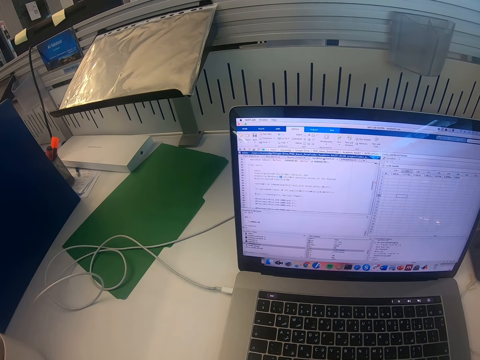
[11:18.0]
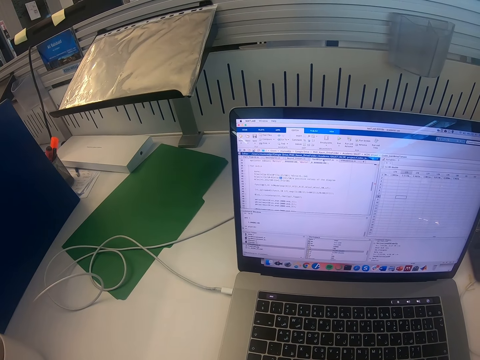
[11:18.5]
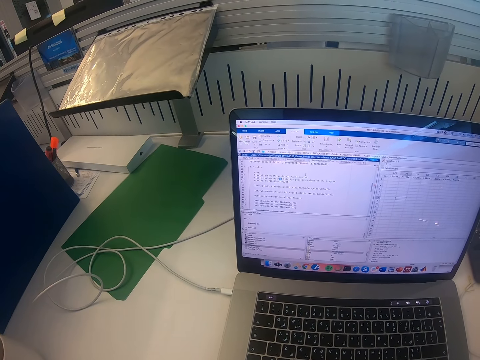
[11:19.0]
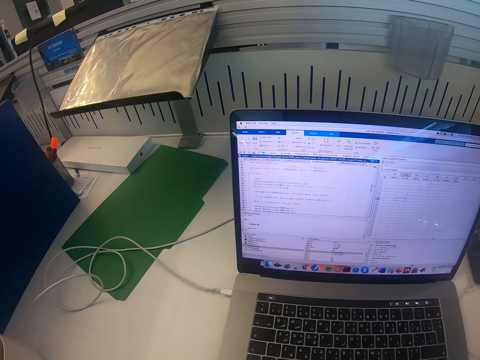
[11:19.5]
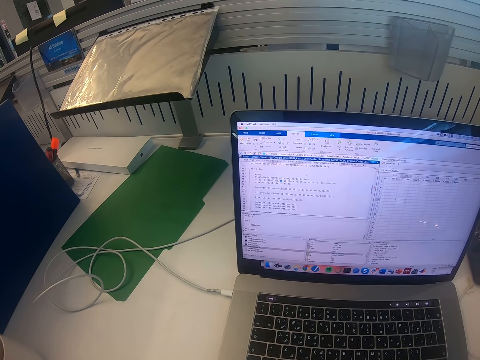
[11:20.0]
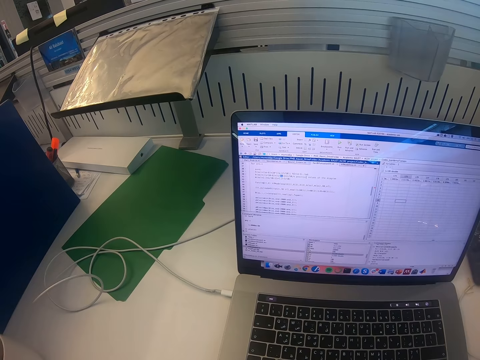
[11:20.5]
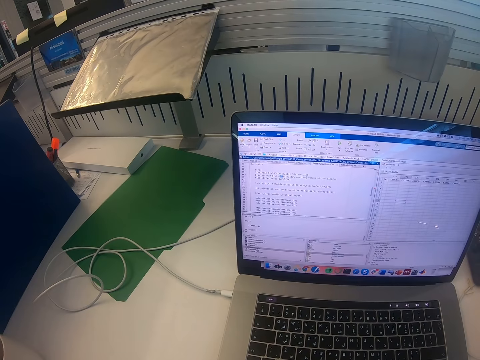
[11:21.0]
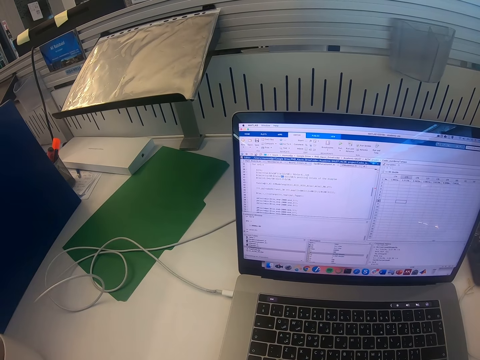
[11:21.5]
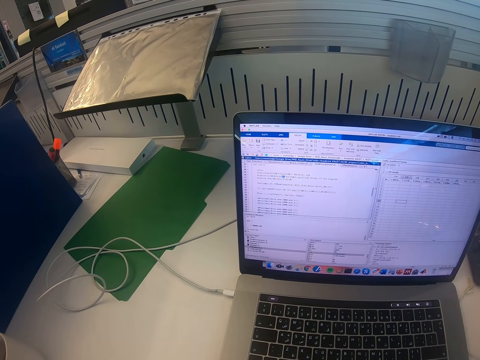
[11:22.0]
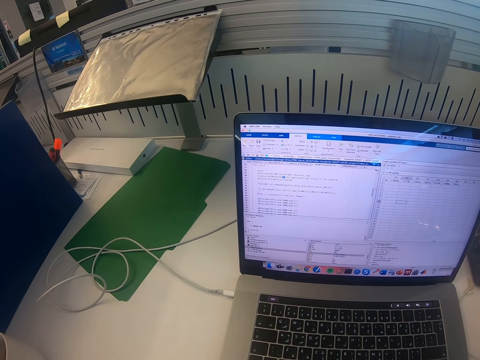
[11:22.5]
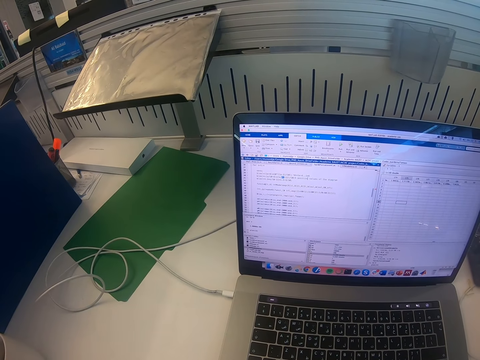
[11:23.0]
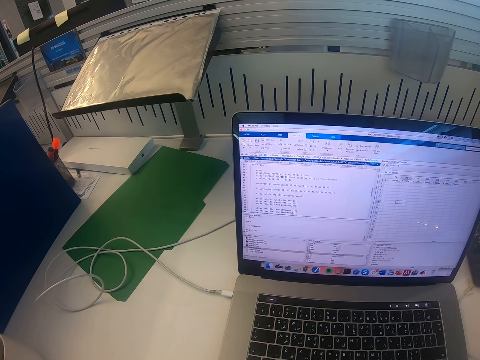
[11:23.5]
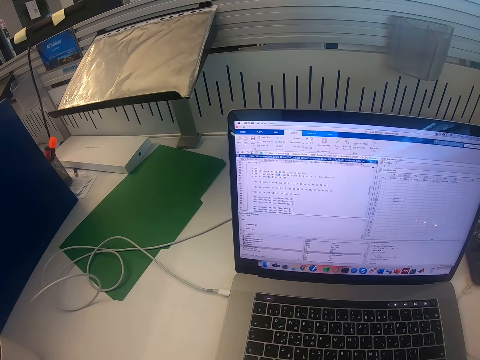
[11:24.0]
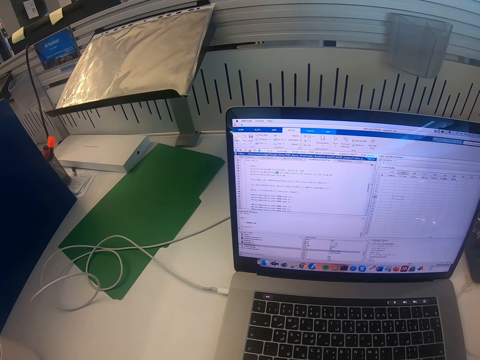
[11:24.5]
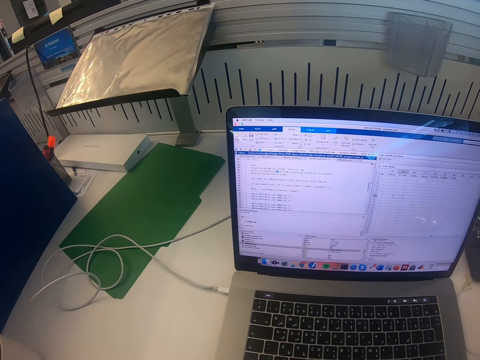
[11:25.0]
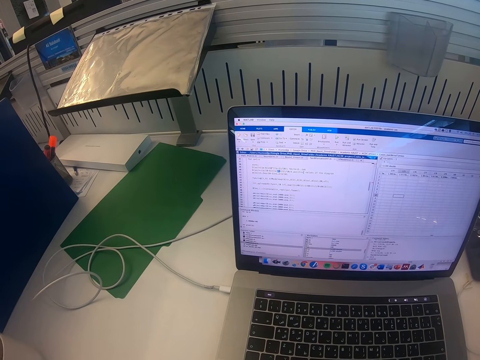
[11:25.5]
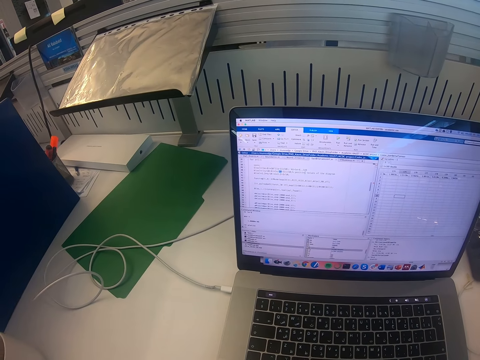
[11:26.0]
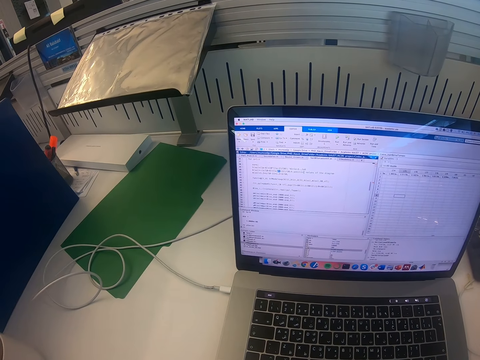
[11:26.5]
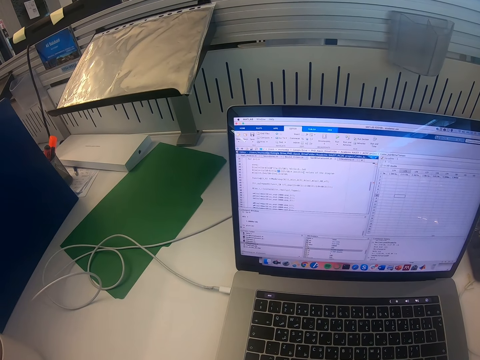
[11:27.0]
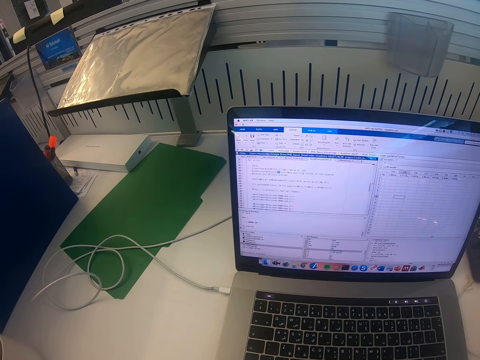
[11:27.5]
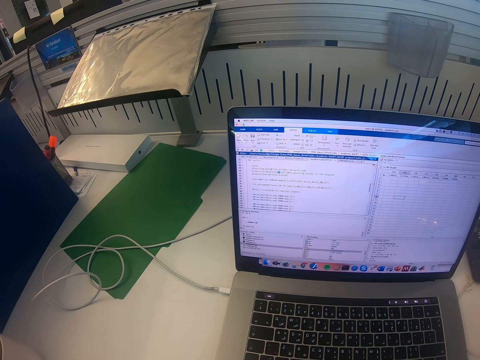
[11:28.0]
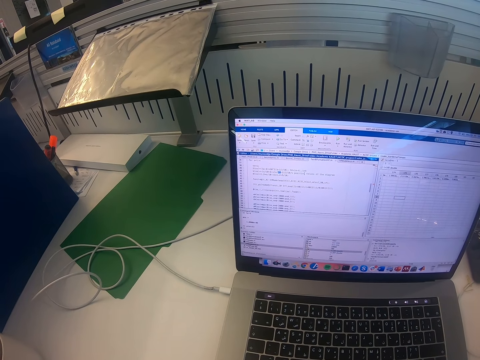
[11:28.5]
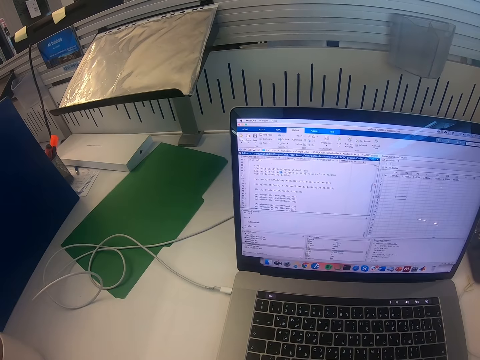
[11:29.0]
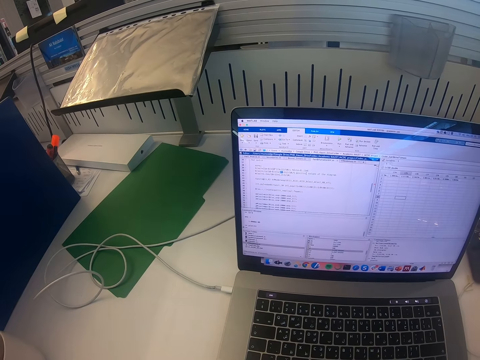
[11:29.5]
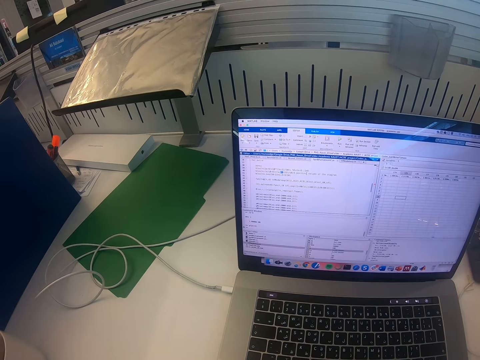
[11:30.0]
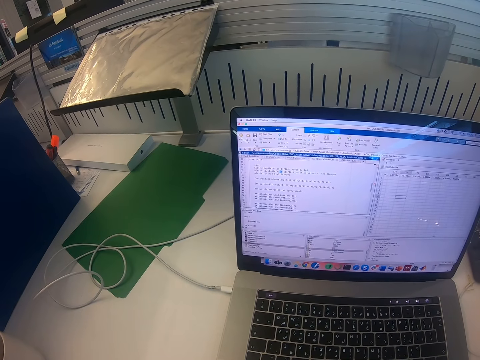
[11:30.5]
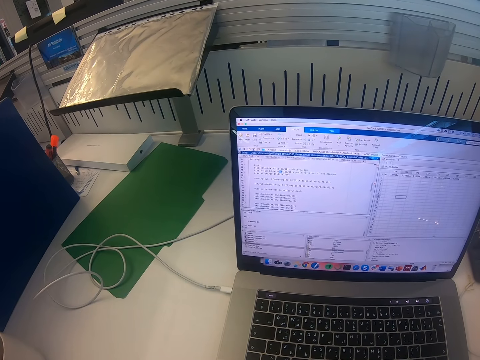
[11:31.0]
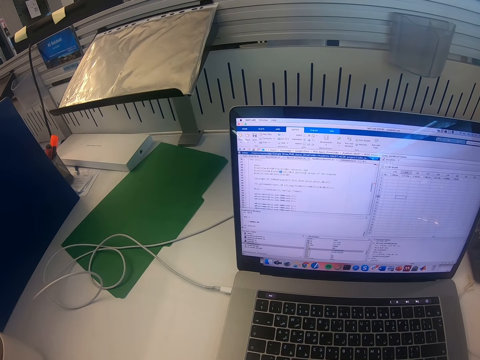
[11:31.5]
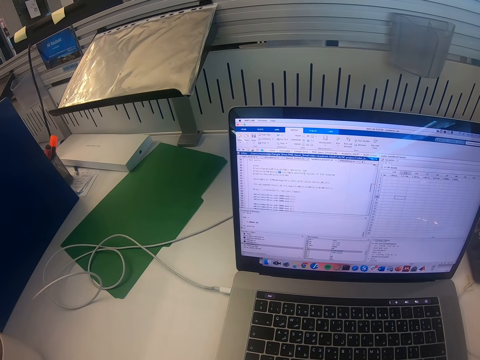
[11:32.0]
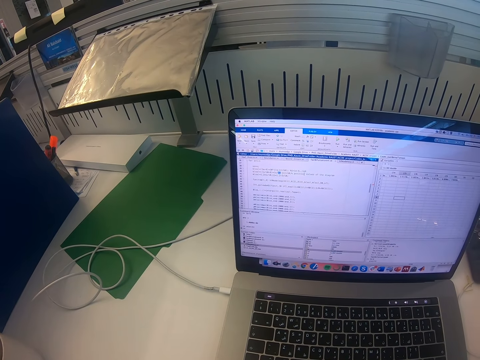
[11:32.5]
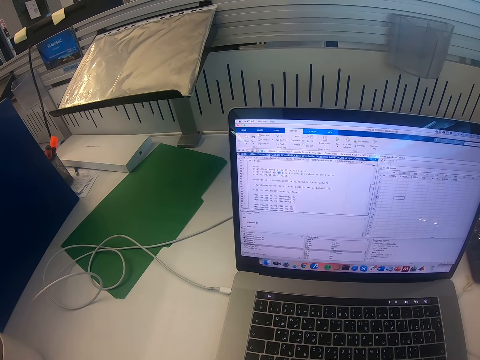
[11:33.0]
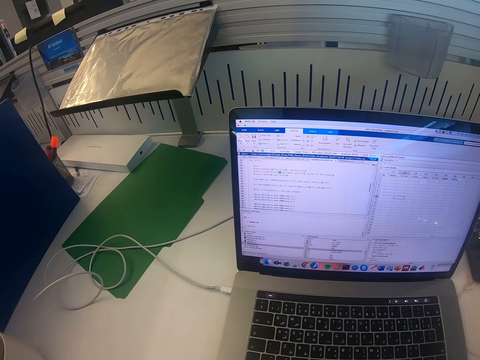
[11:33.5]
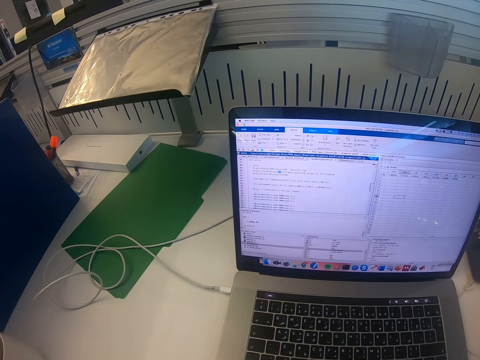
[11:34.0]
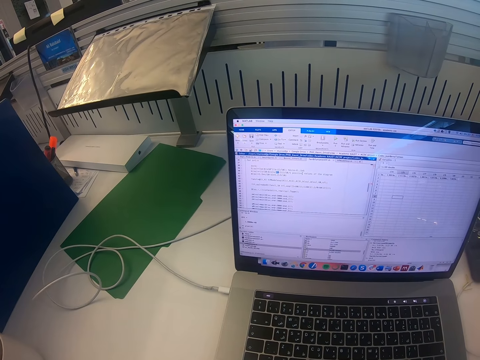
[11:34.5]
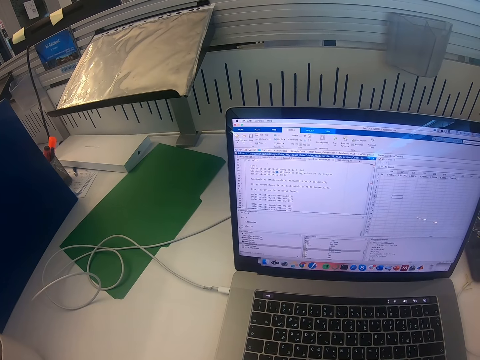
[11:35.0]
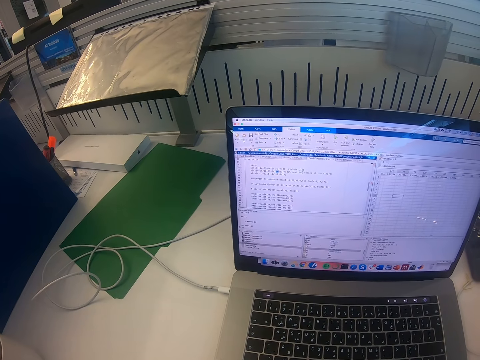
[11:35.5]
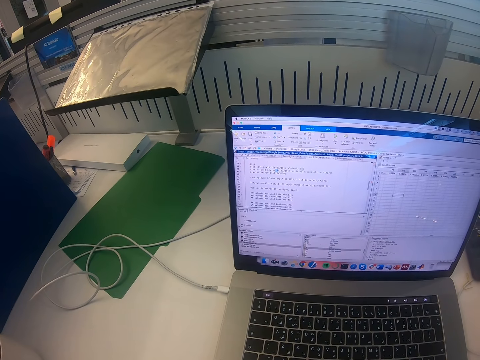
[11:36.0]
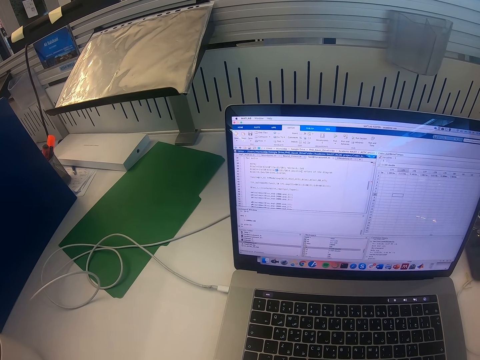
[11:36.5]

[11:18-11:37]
The camera wearer scrolls the laptop screen. They read from the laptop screen.

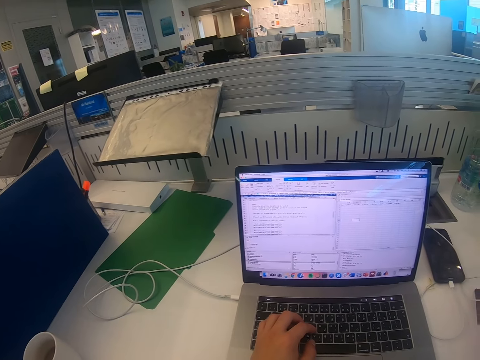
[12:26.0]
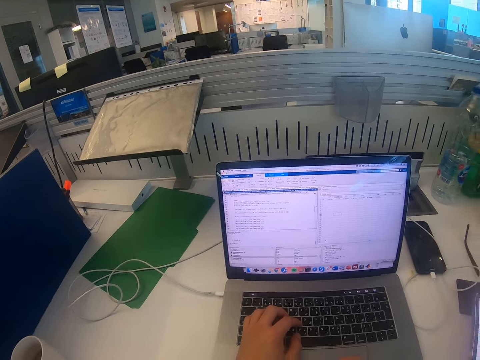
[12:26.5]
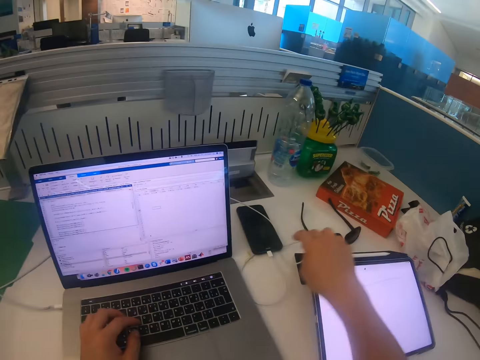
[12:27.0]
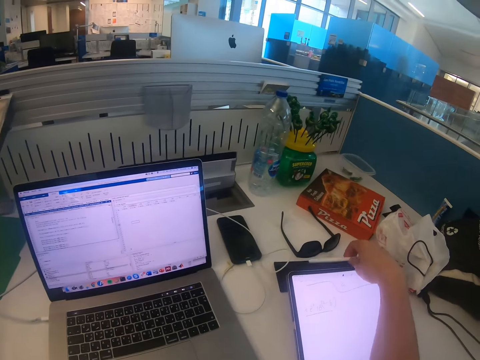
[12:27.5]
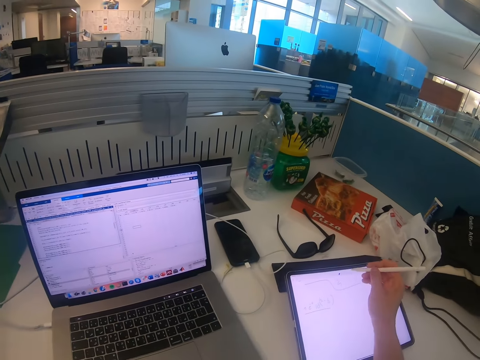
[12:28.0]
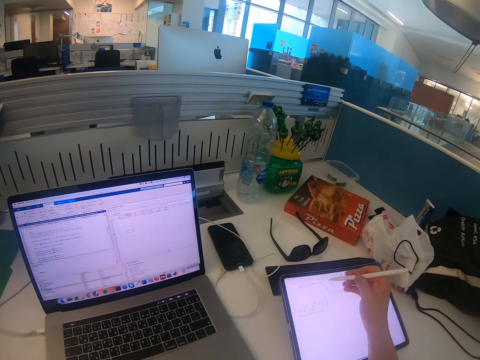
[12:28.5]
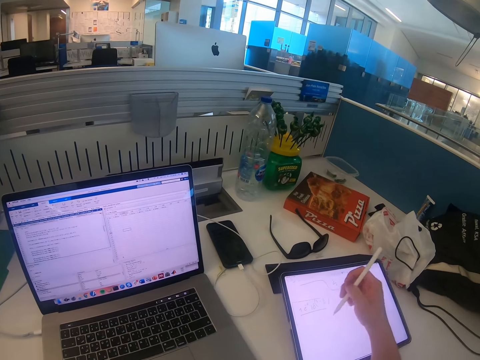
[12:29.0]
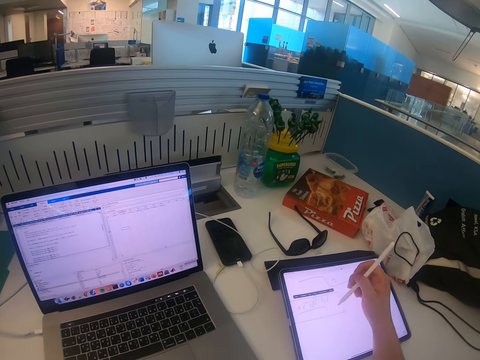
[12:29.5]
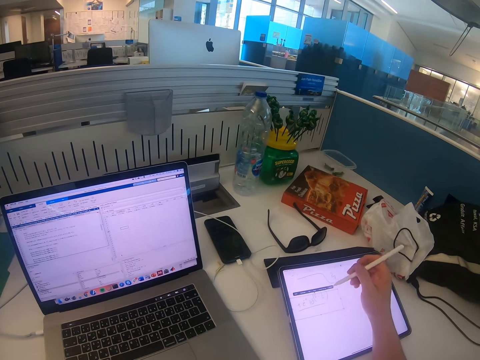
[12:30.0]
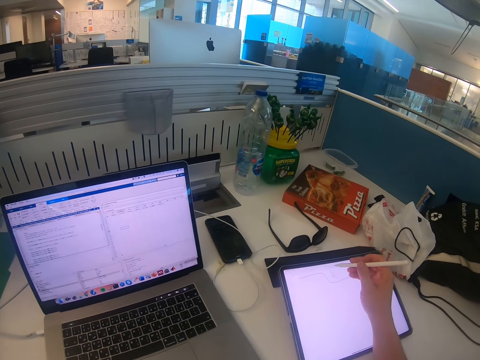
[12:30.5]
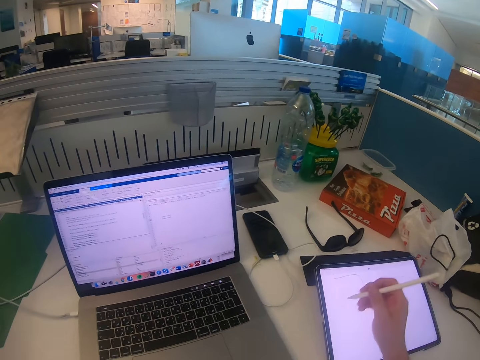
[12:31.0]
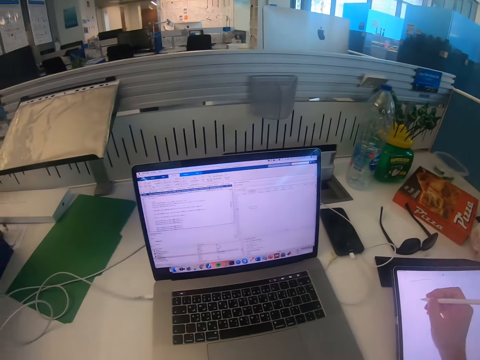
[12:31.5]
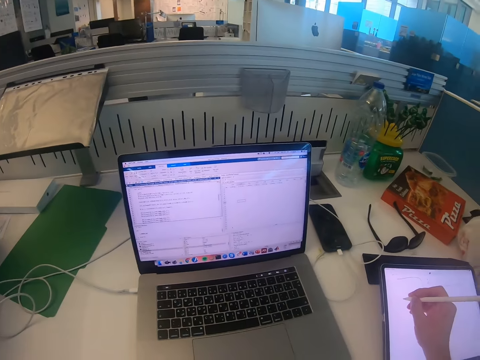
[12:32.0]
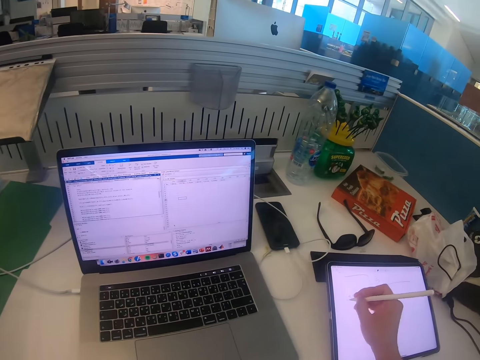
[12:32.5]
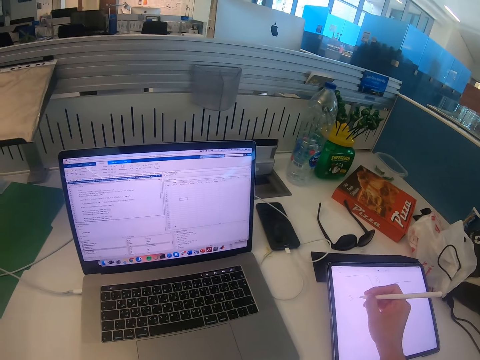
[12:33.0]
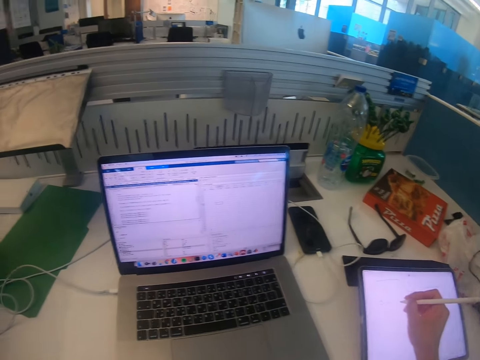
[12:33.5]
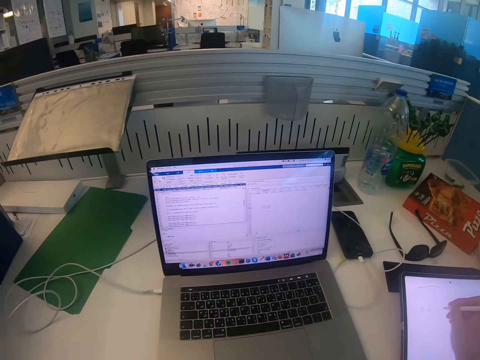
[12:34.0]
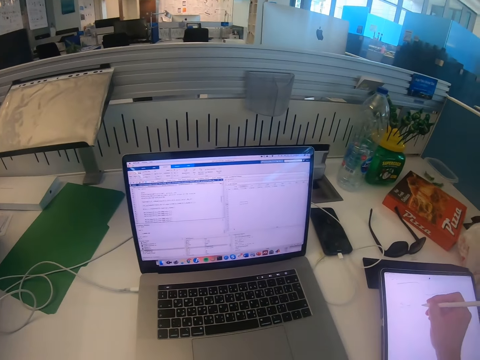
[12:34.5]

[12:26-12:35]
The camera wearer takes an iPad pen. They operate the iPad. They write on the tablet as they copy from the laptop screen. They look at the laptop, write on the iPad, and look at the laptop.
